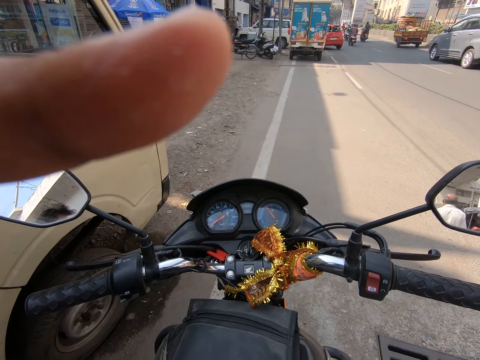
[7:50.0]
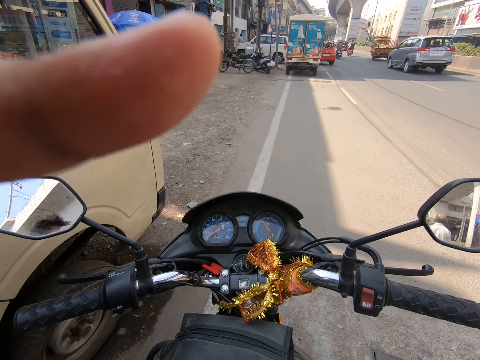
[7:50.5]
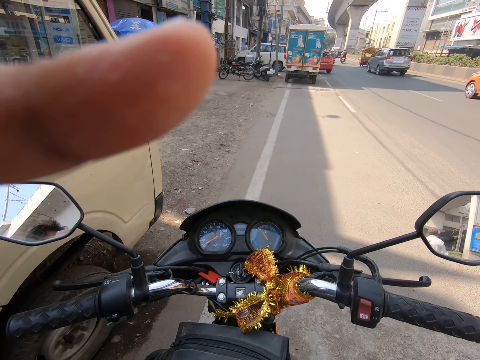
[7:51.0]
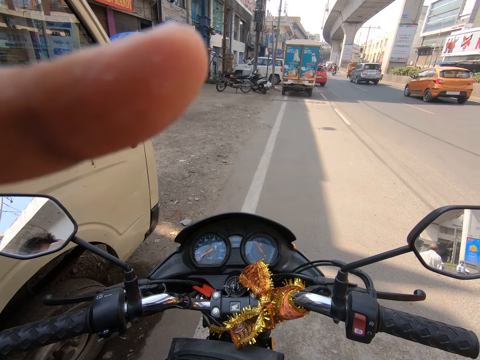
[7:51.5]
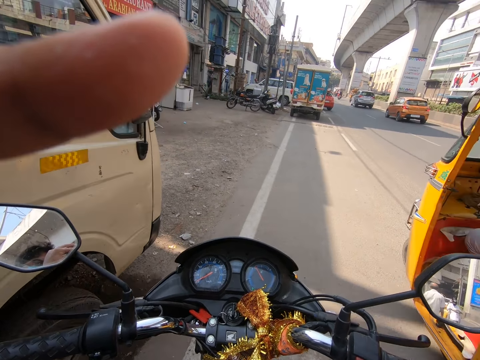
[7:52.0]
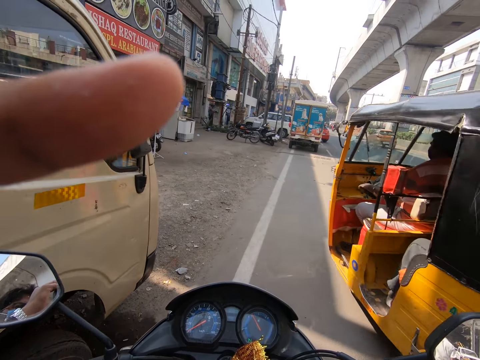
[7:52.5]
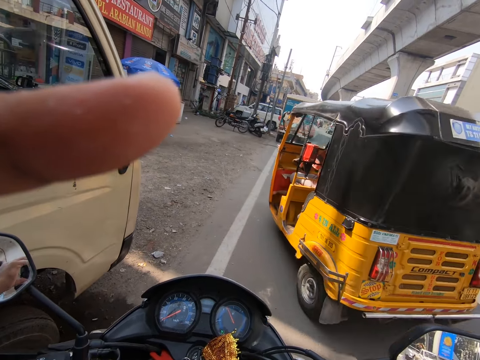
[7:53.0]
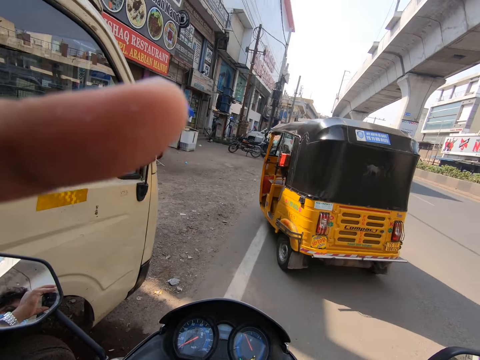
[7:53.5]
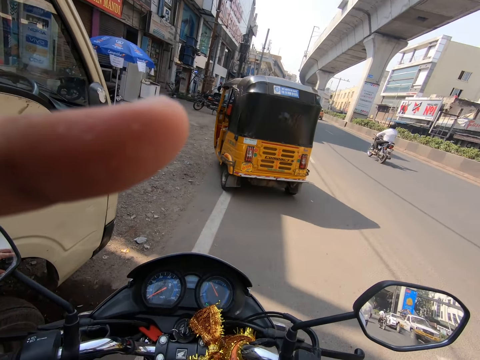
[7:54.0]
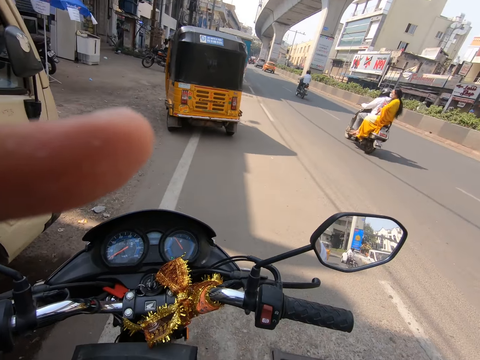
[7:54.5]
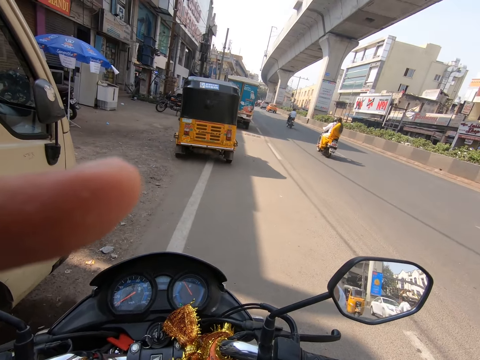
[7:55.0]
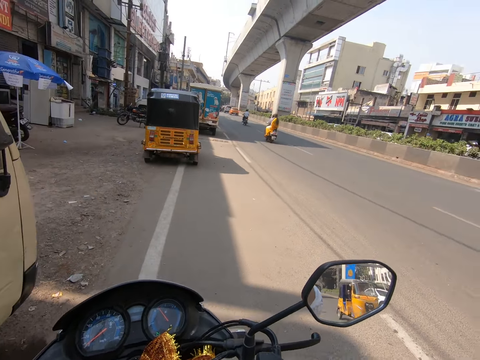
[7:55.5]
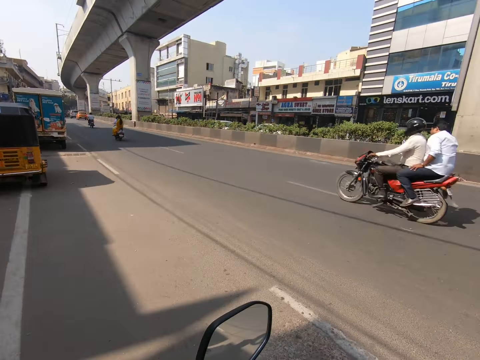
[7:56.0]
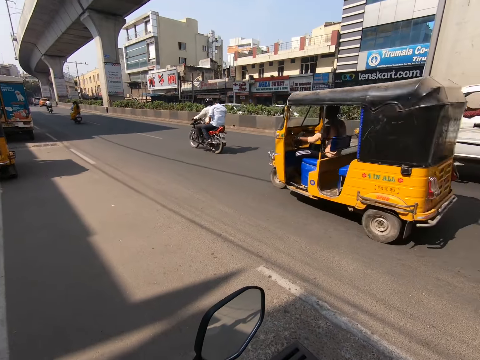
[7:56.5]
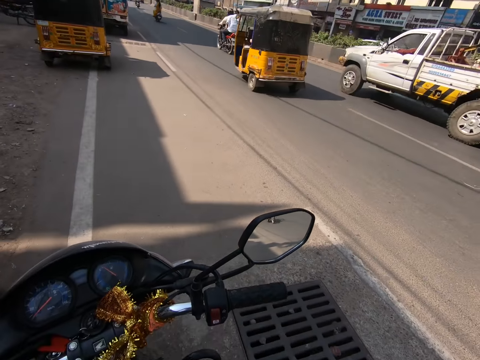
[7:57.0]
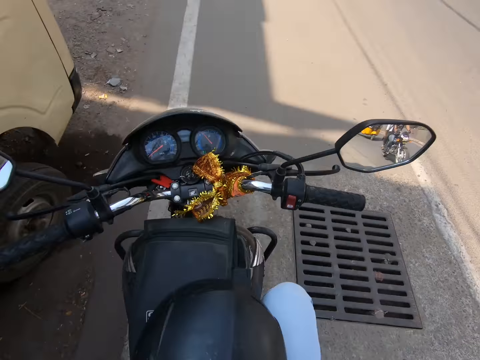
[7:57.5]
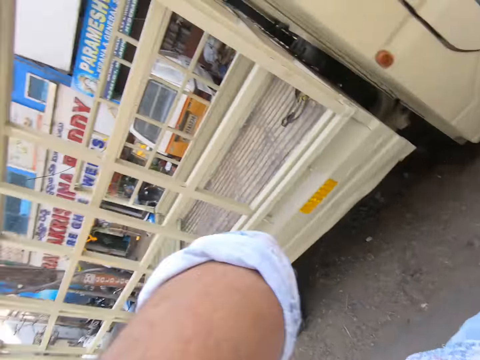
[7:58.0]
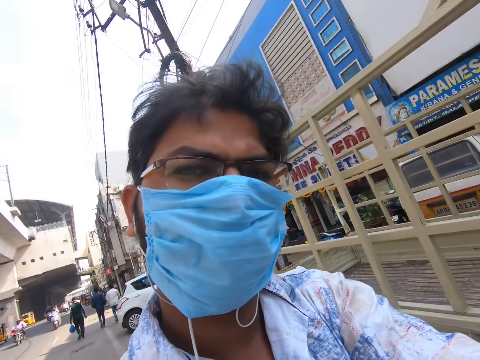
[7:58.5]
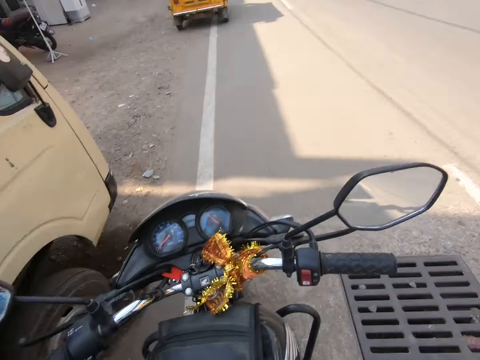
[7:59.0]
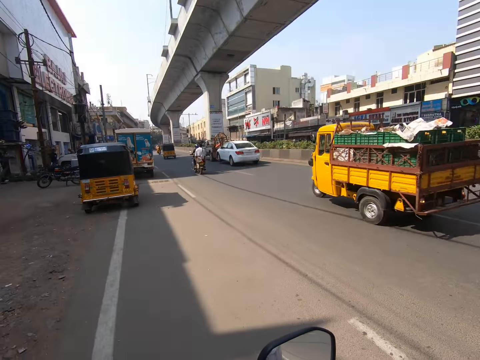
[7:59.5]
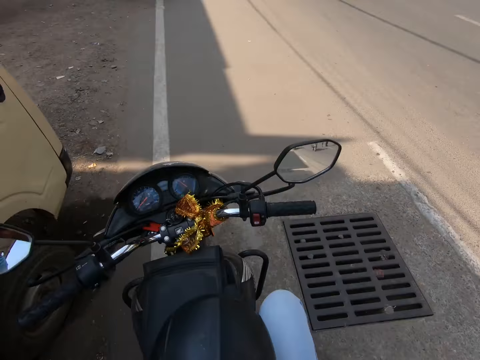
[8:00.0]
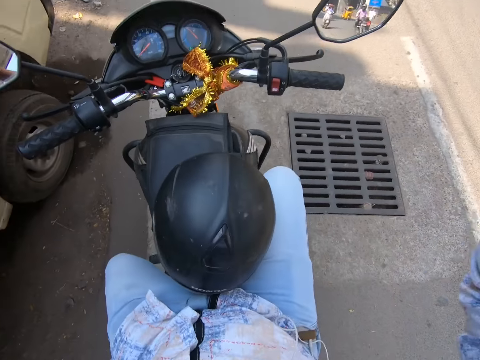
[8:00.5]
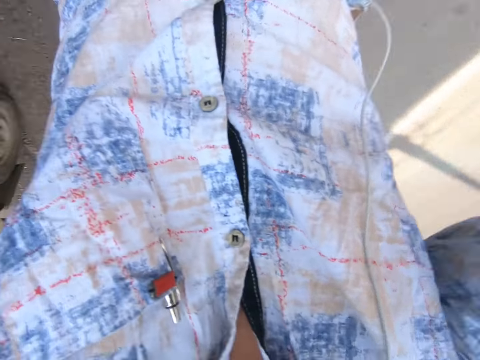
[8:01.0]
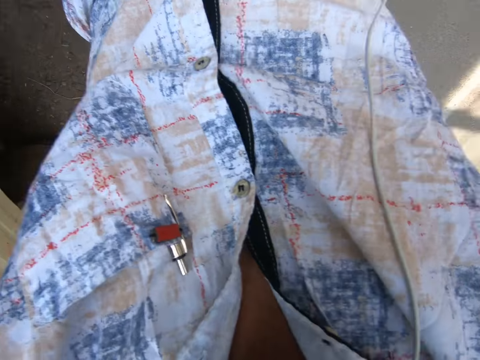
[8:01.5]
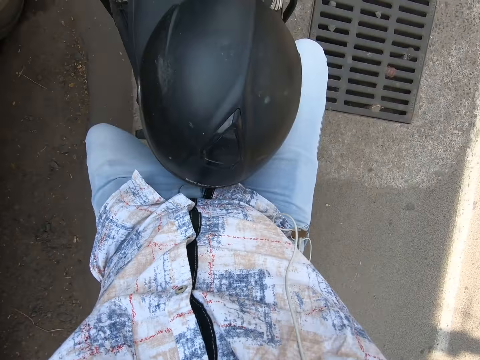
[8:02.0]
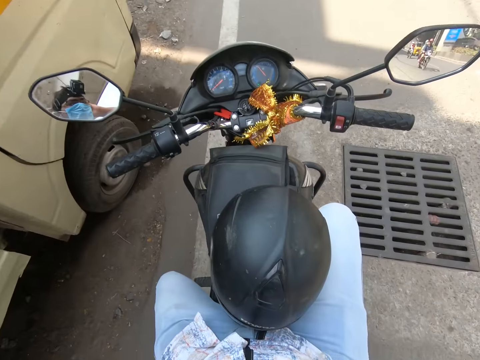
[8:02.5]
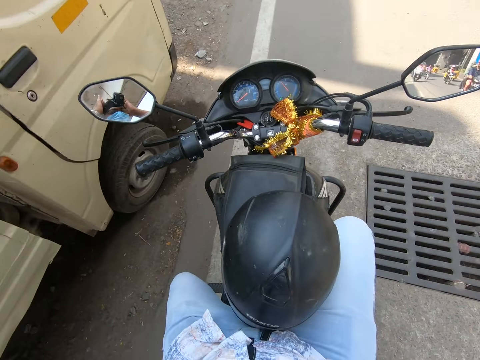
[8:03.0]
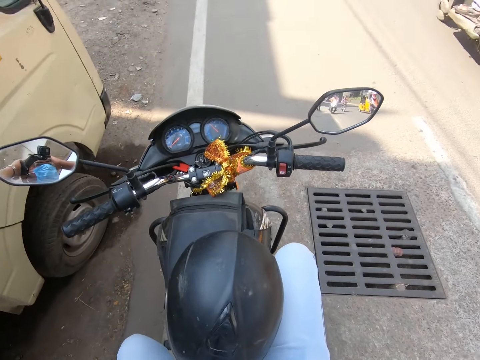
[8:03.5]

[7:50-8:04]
A man rides past the camera wearer. The camera wearer takes off the camera. He wears his camera with both hands.

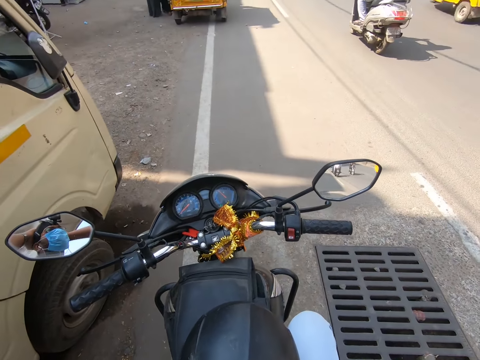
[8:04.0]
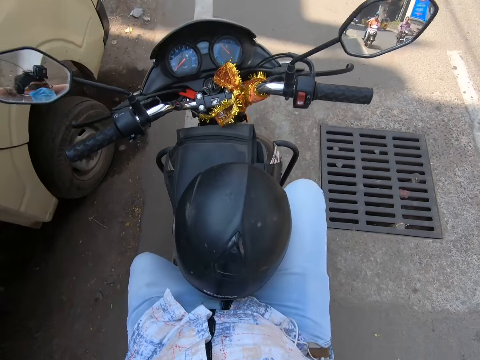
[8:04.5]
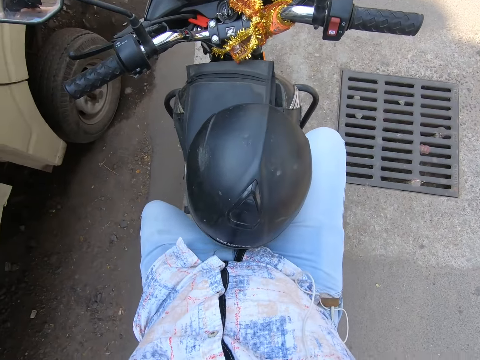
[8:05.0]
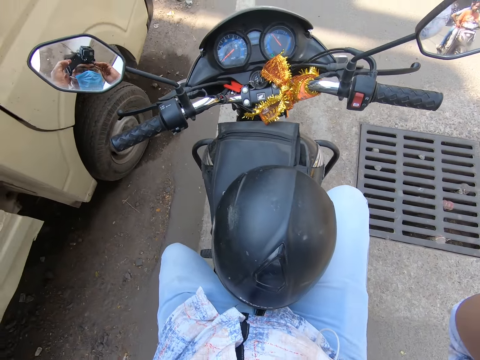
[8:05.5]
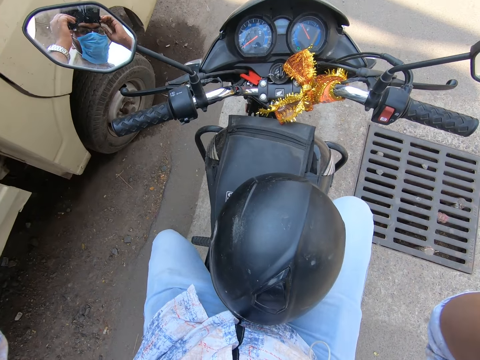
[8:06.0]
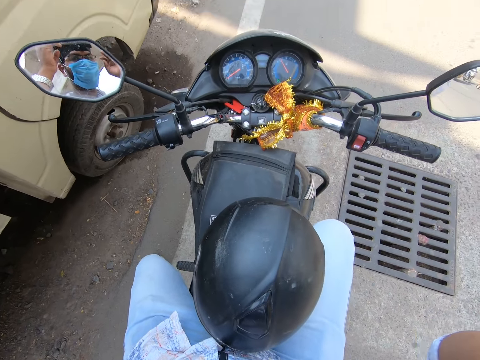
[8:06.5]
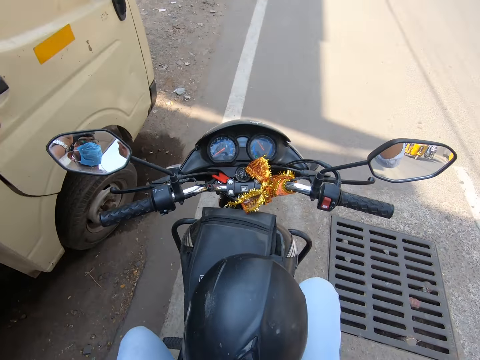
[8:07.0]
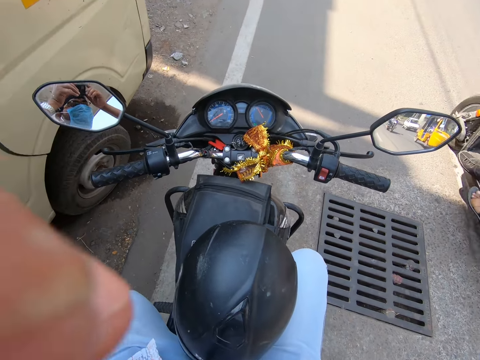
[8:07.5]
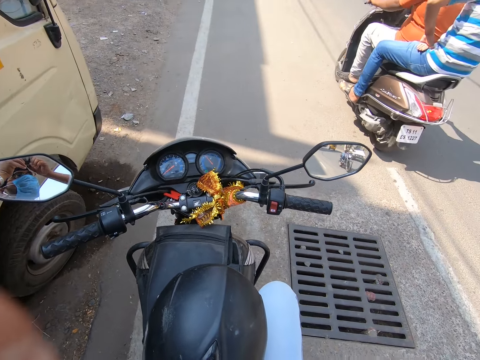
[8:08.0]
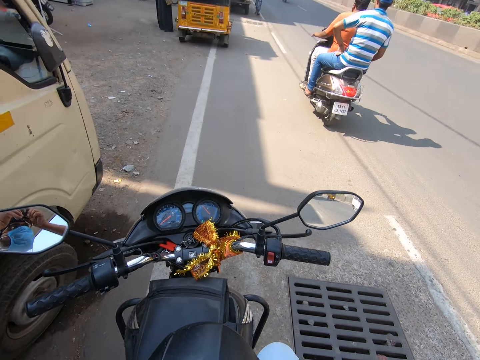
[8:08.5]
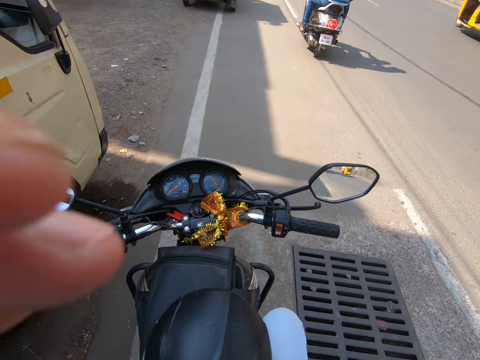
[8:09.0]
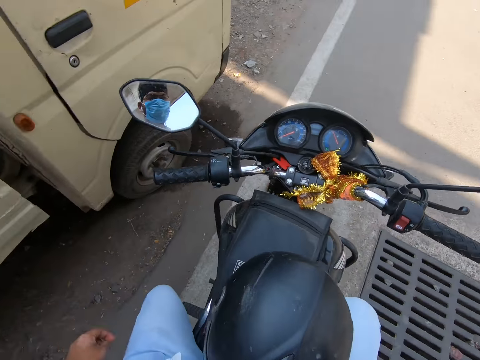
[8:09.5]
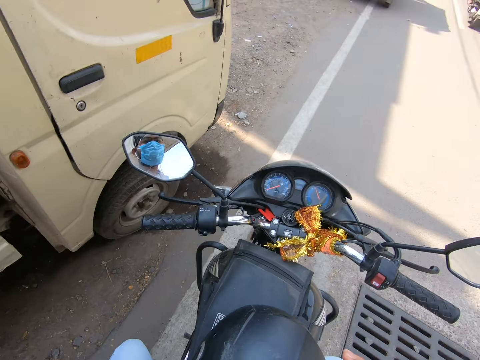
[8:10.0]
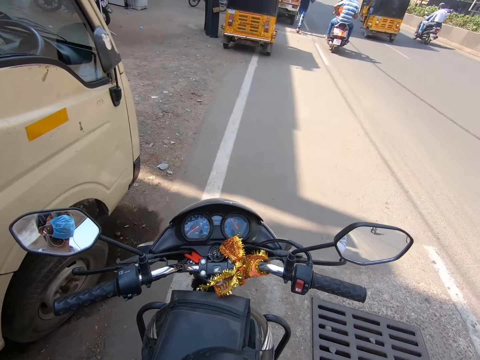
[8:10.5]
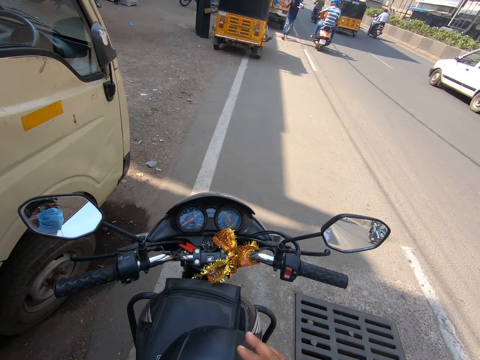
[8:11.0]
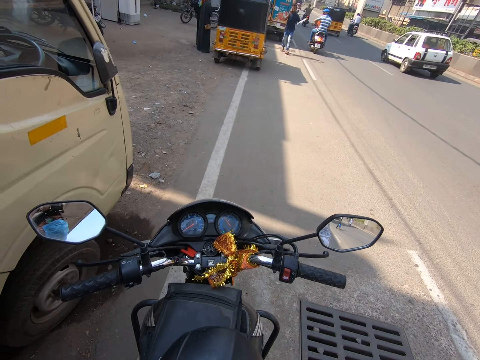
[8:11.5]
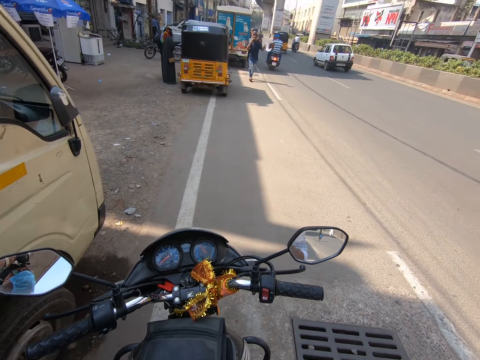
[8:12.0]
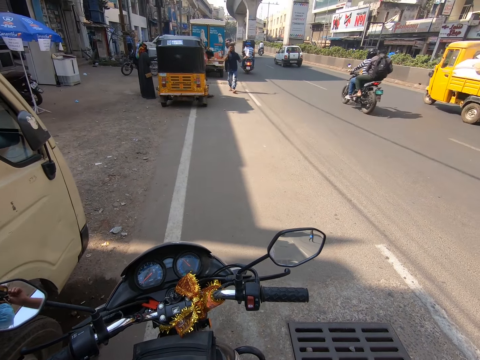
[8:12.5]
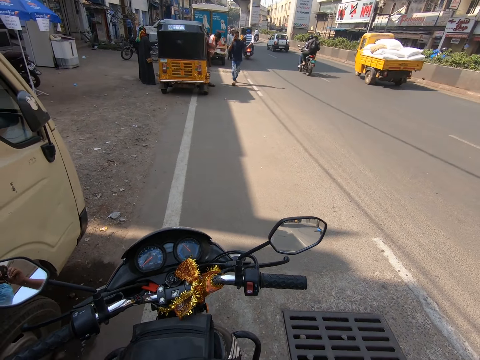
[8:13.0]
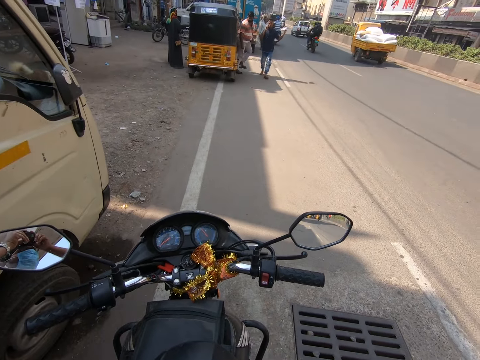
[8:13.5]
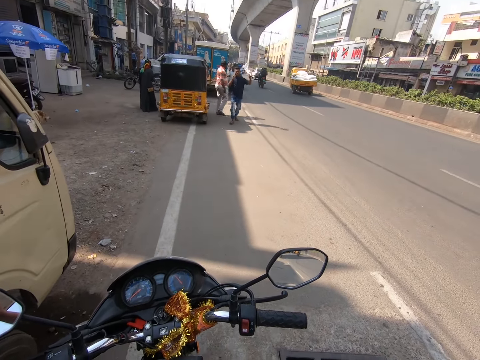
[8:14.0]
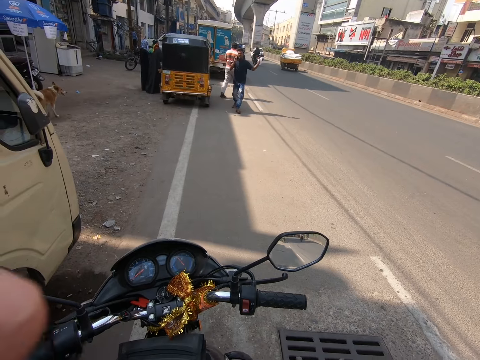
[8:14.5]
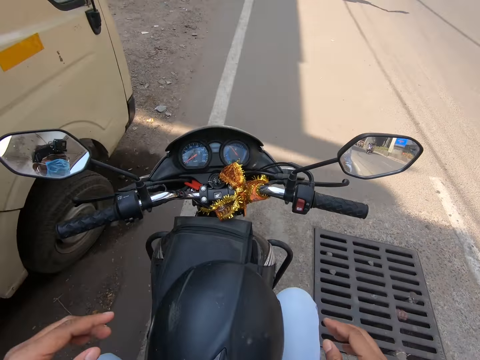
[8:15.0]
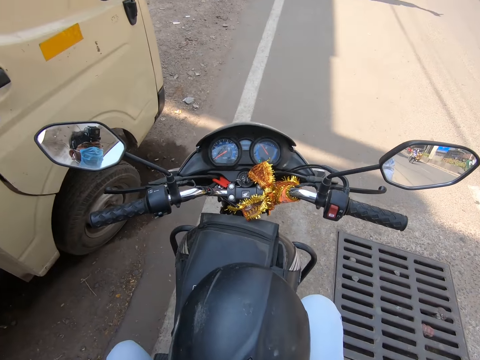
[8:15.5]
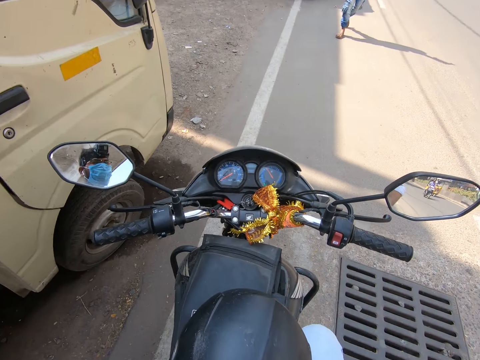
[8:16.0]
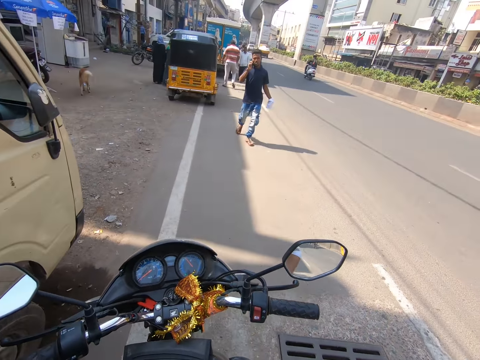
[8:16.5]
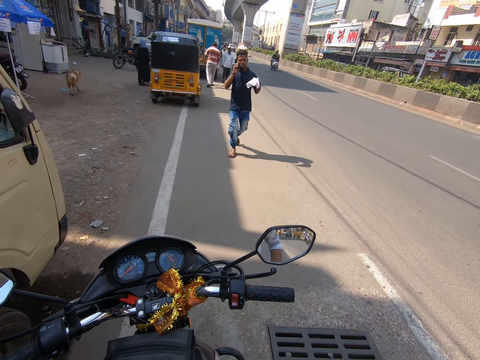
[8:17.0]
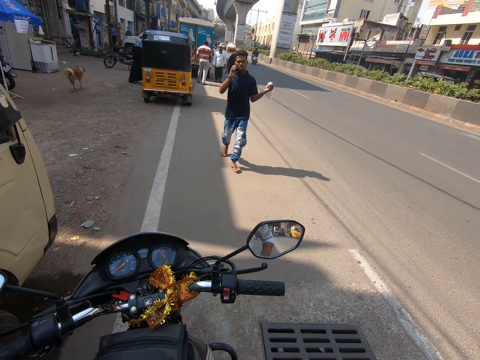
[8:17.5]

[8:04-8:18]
The camera wearer adjusts the camera. He touches the helmet with his right hand. He adjusts his camera with his left hand. He adjusts his camera with both hands.
